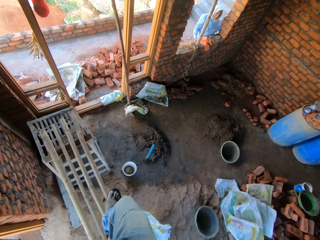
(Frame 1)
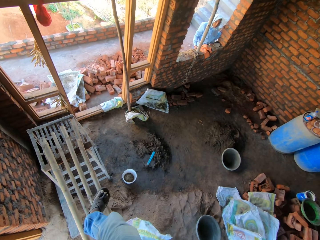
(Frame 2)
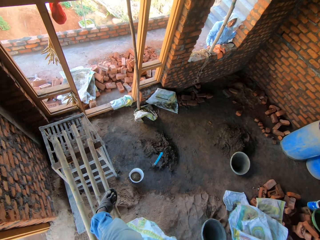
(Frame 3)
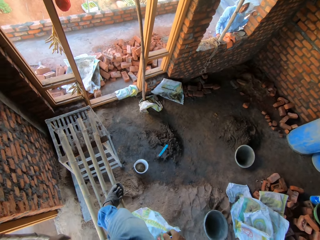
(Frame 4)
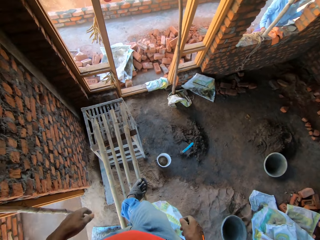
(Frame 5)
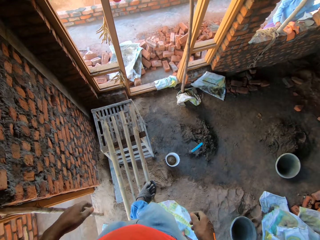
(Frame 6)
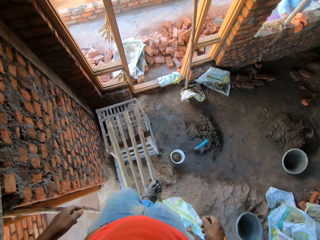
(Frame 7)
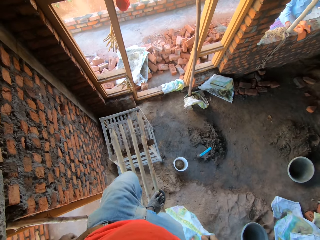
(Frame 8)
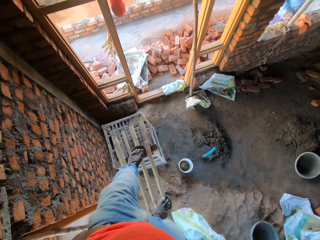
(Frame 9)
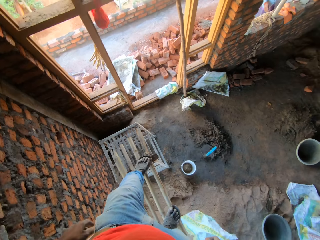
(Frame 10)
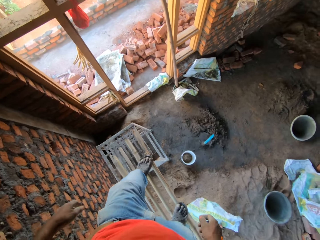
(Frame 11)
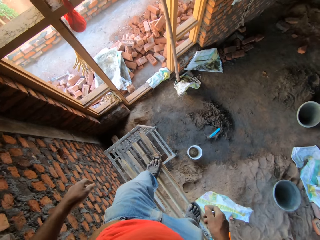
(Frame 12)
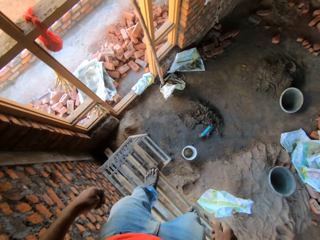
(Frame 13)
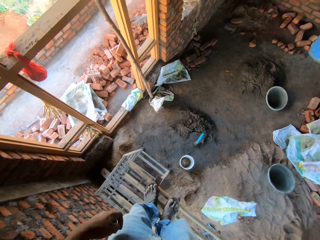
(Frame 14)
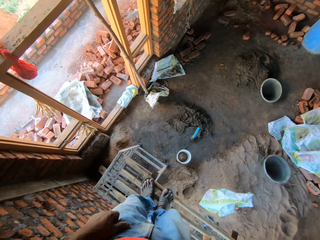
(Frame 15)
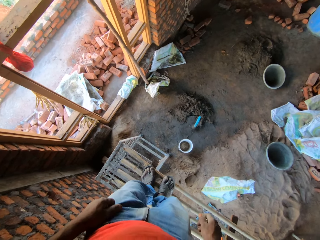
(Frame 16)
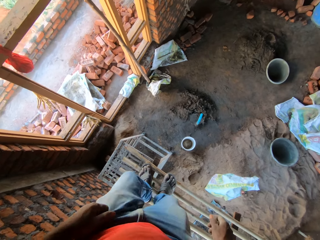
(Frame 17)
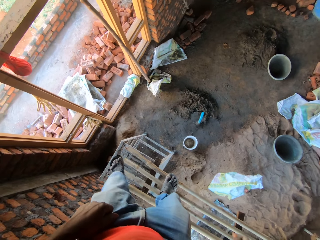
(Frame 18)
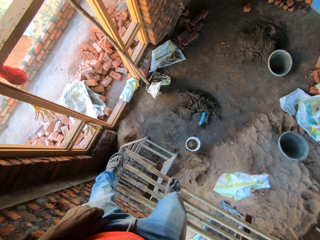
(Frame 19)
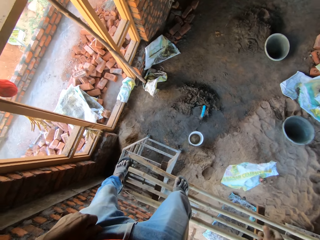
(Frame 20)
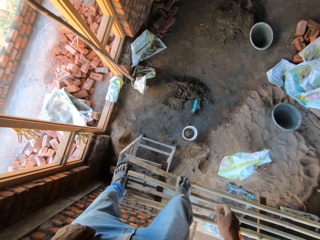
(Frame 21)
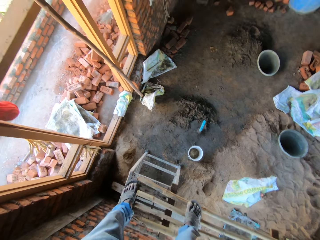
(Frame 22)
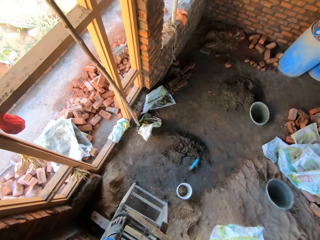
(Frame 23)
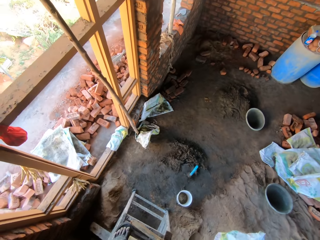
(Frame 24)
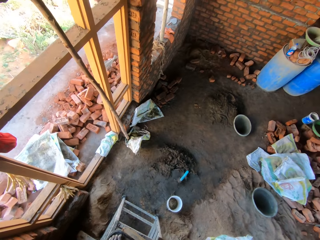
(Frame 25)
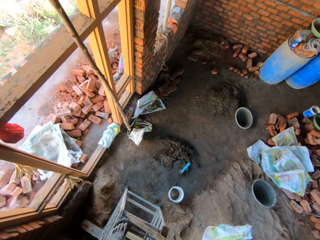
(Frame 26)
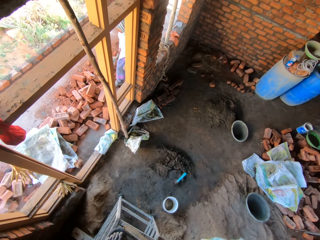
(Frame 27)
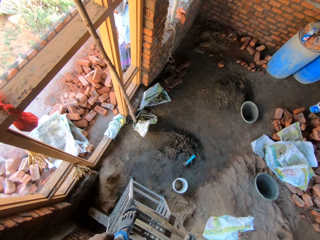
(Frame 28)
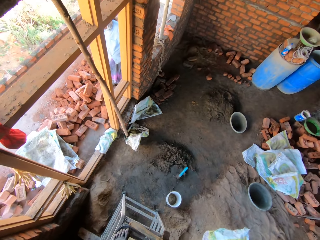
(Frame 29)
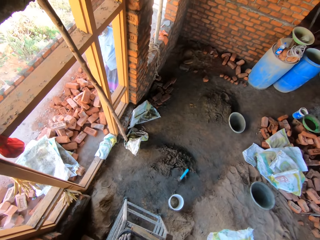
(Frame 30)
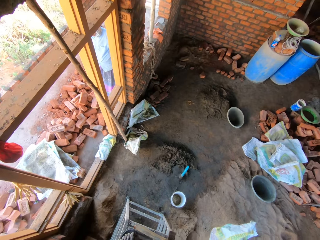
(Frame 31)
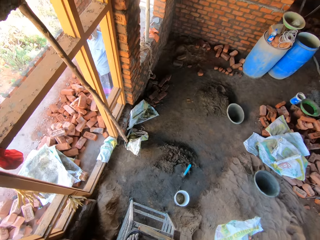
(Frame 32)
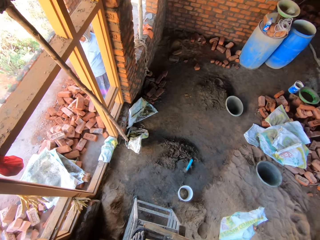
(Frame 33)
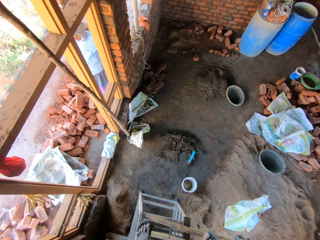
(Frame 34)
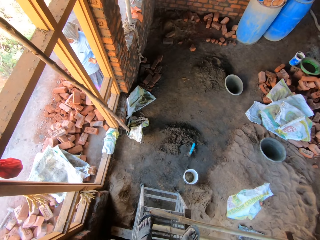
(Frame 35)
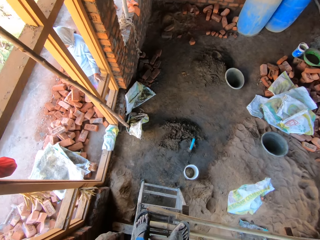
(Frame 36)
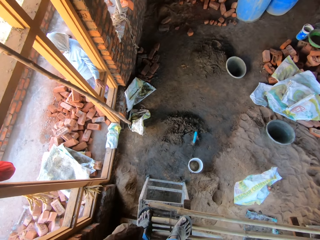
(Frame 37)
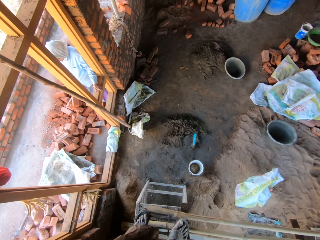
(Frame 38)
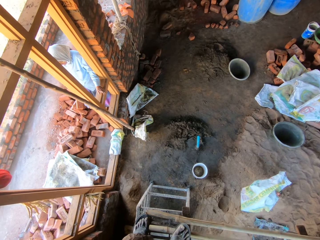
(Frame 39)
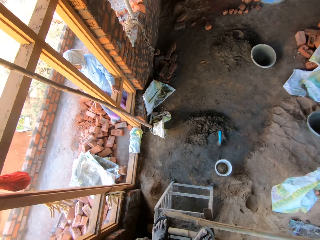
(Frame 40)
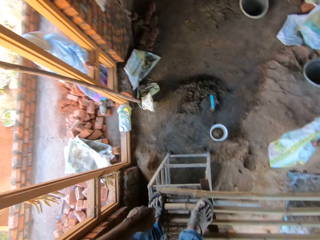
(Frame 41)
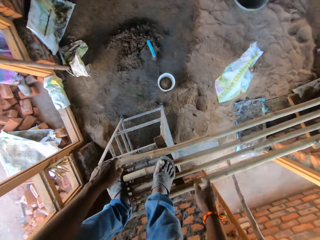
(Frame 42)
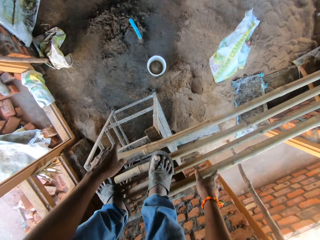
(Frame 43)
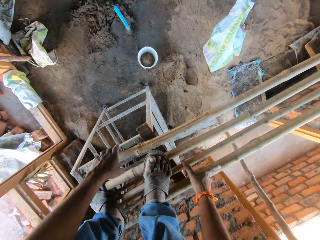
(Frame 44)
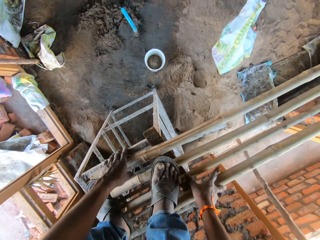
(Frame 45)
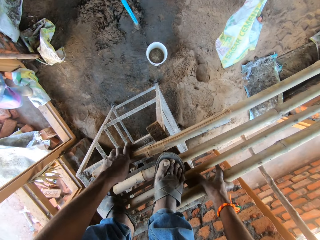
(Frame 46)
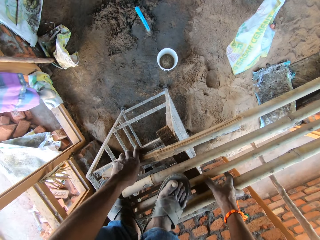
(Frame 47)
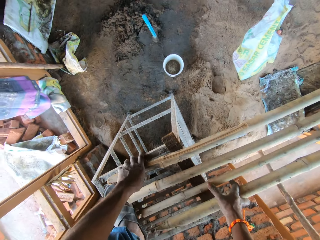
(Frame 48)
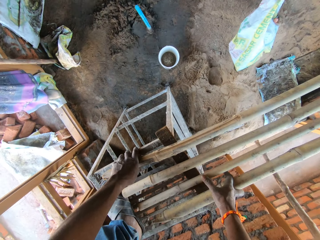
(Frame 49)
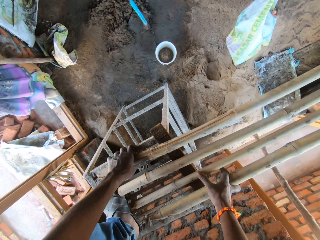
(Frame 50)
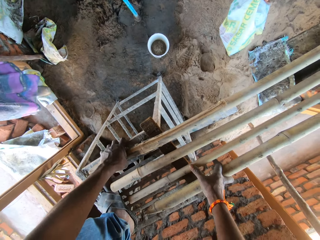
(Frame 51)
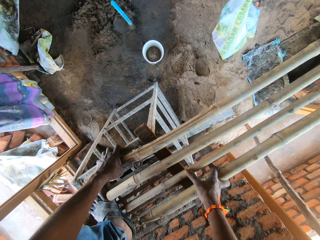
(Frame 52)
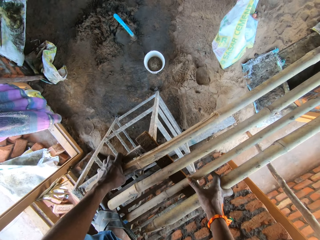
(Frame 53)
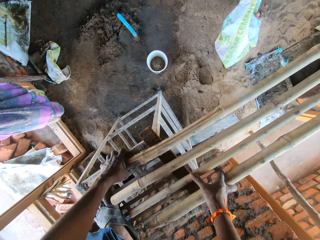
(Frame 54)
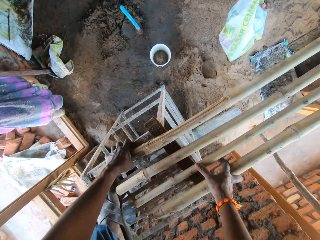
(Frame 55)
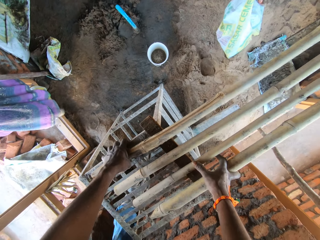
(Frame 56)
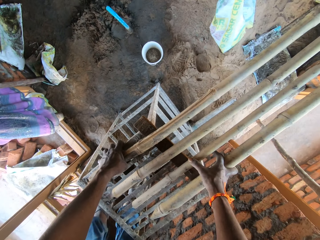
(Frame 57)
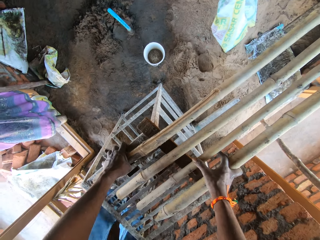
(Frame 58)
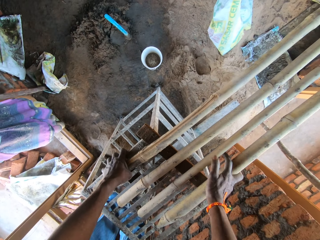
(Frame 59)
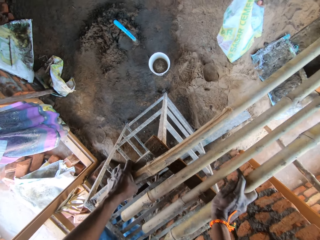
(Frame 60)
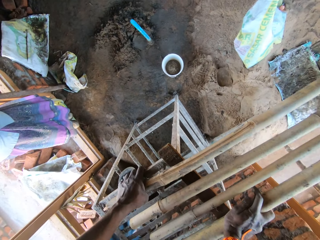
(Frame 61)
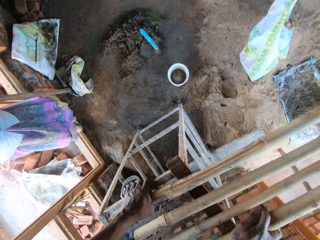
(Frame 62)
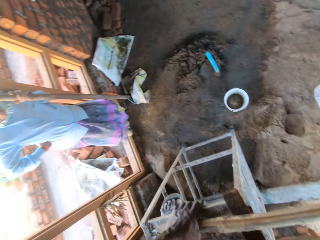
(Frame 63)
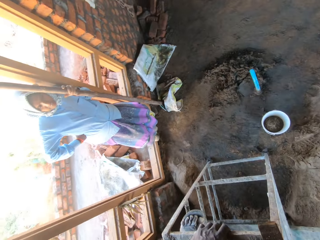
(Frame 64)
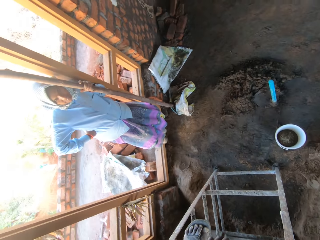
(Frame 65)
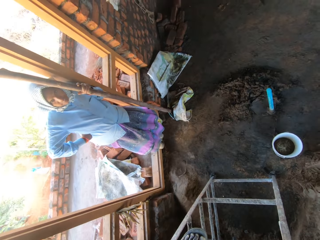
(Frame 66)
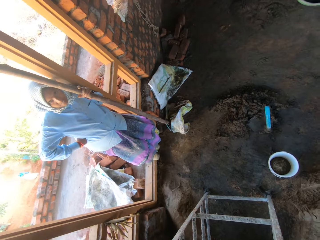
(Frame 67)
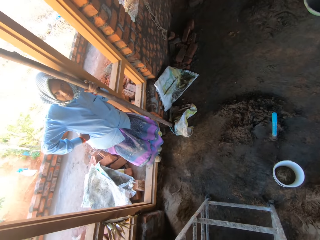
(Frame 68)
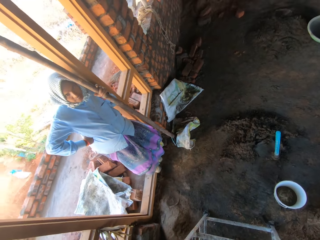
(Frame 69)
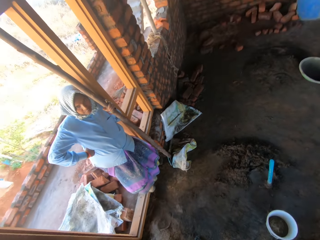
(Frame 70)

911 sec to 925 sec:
The camera wearer steps down from the scaffold.

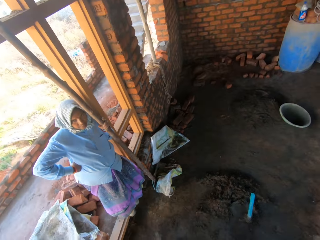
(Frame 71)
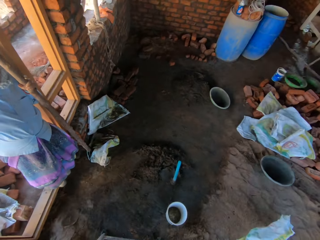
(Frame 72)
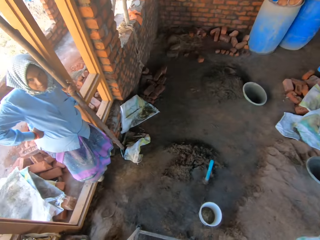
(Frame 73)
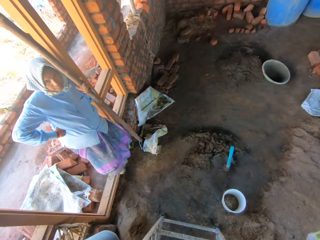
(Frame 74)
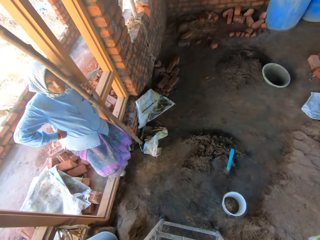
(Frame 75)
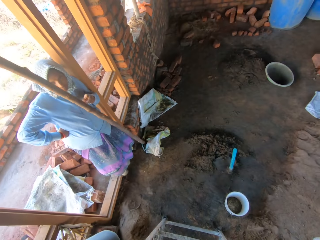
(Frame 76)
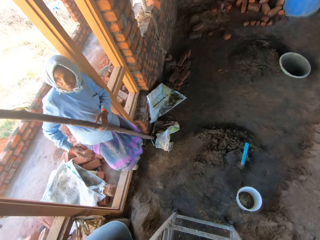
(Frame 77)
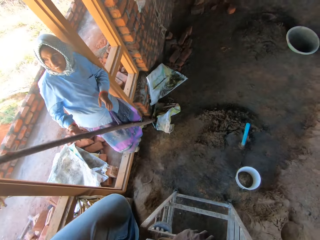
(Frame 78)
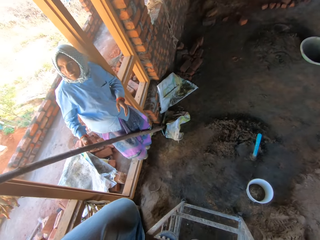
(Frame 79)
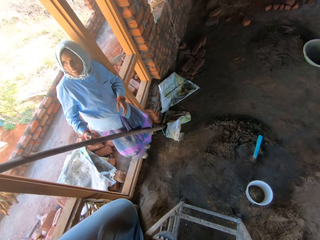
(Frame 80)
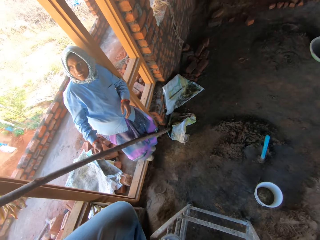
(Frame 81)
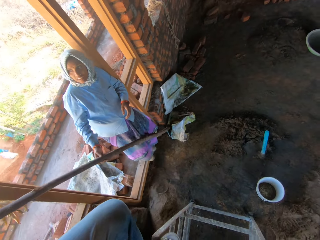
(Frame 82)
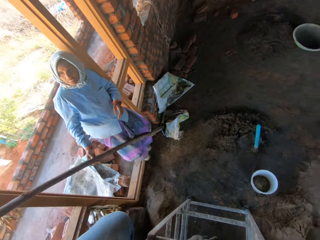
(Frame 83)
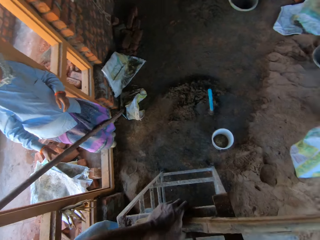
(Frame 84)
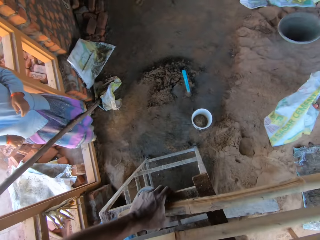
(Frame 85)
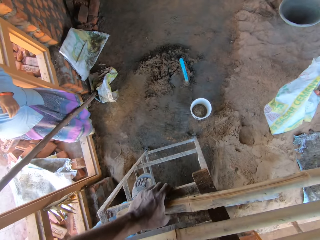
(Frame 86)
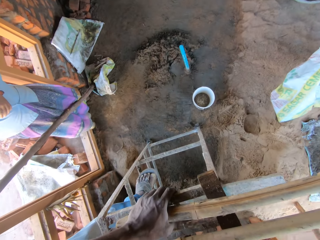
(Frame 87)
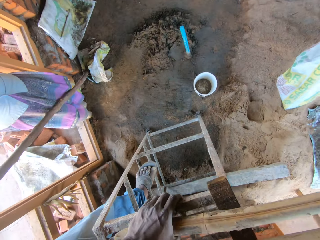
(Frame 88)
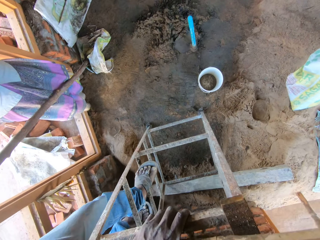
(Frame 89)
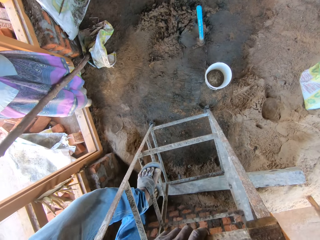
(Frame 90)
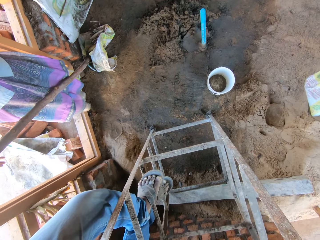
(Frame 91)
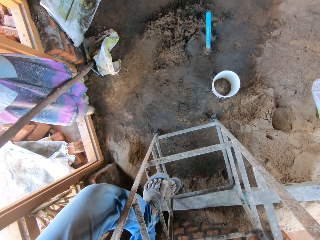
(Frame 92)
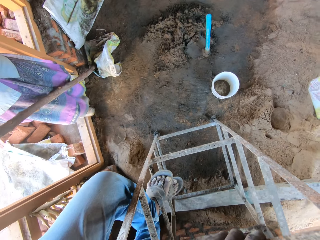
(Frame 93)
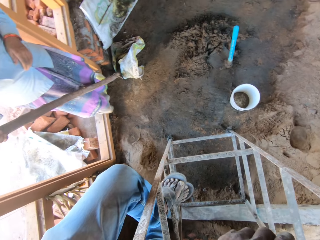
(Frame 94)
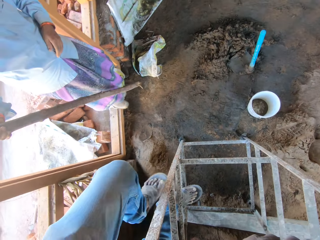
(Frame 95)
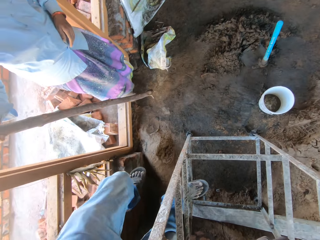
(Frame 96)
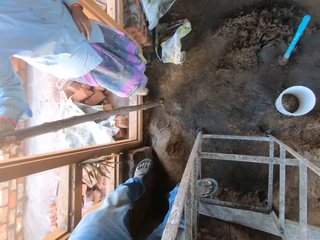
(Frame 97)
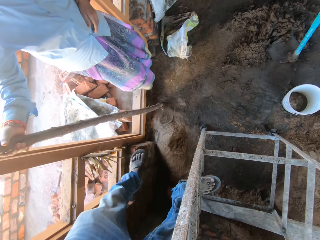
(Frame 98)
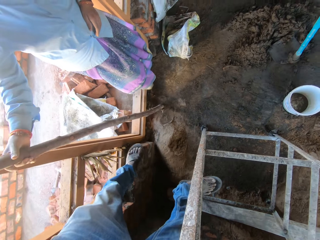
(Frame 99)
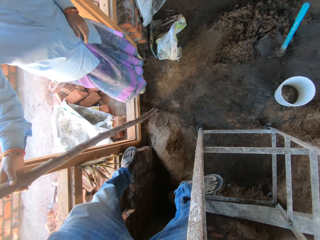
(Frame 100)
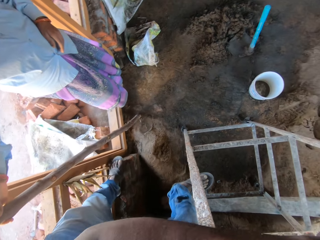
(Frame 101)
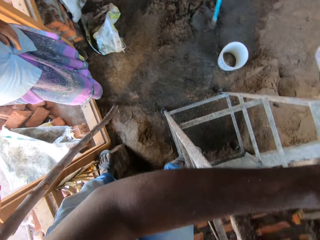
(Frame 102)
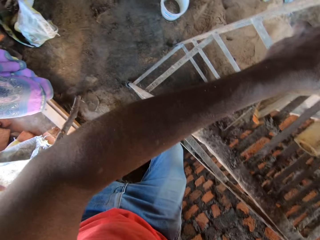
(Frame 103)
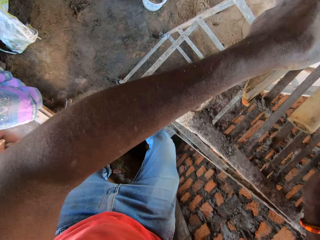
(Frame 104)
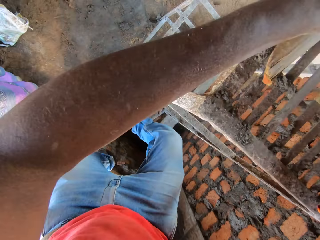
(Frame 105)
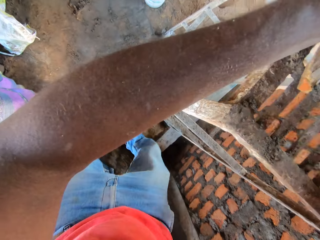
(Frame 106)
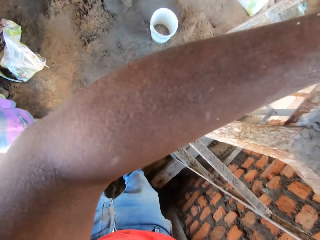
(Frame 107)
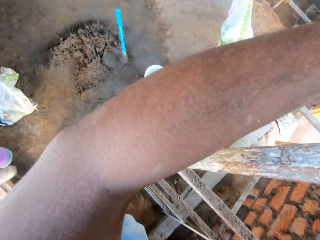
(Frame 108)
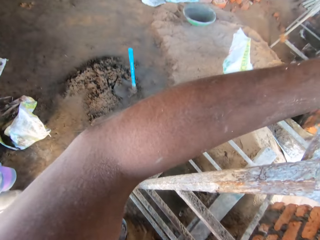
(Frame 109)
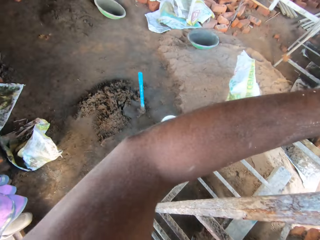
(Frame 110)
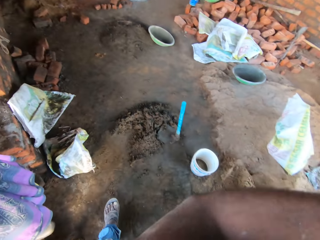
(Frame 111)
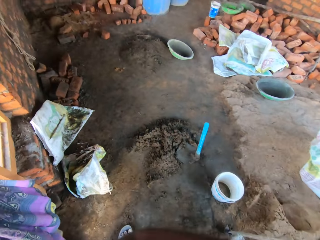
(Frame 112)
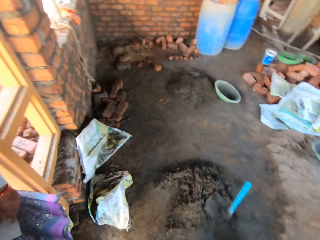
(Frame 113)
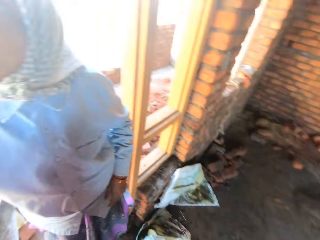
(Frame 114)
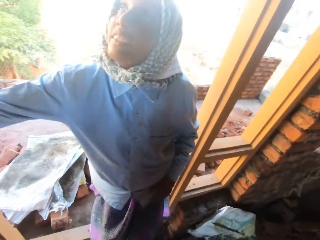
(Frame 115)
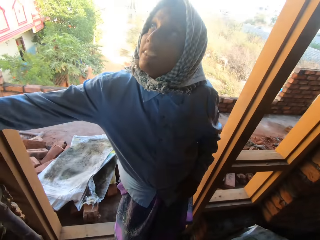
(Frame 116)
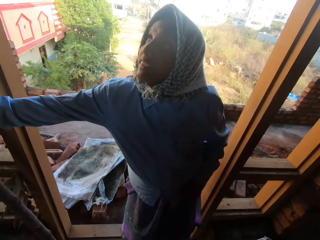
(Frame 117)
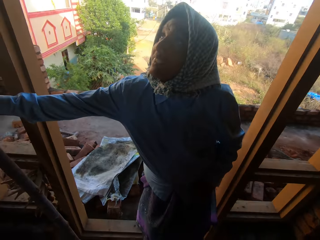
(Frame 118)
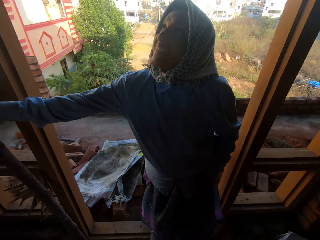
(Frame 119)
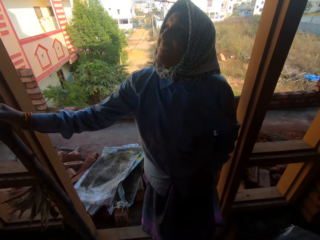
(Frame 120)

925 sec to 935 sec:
A woman tips a rod on the floor with her left hand. The camera wearer talks to the woman. The woman moves the rod on the floor with her right hand.
